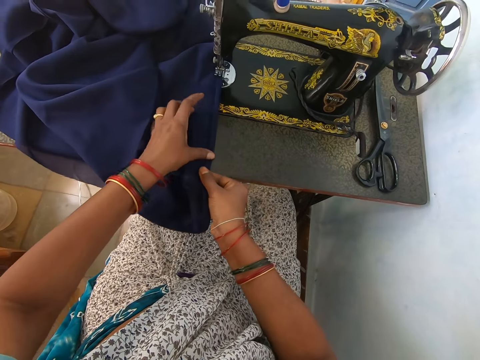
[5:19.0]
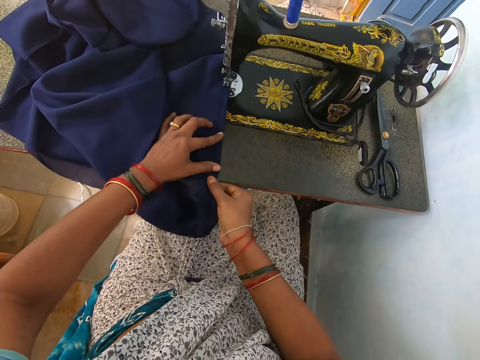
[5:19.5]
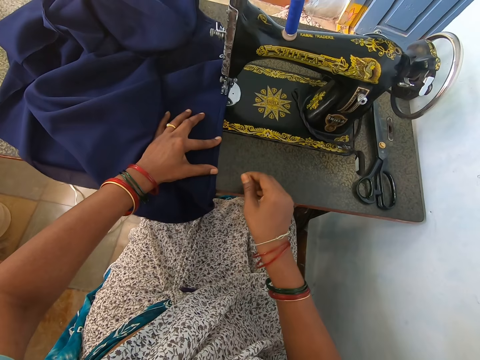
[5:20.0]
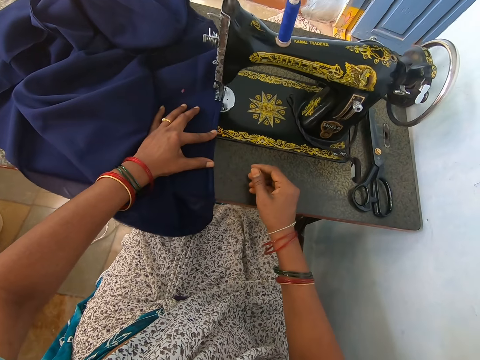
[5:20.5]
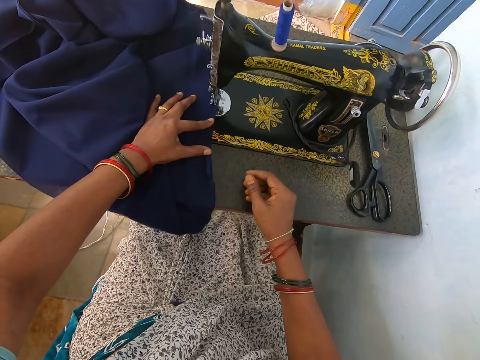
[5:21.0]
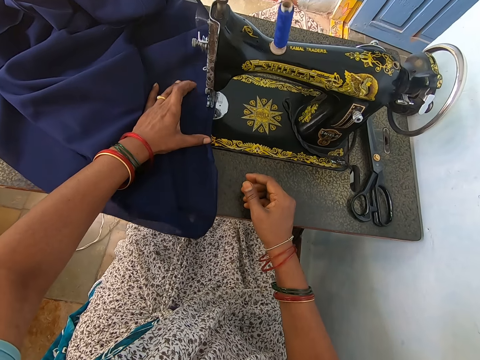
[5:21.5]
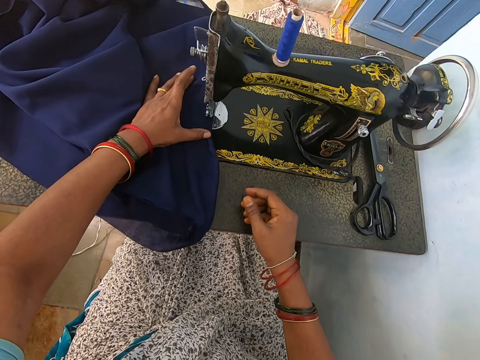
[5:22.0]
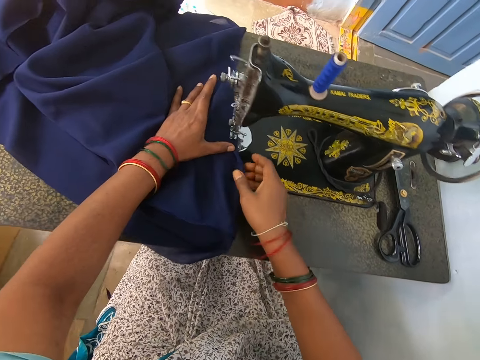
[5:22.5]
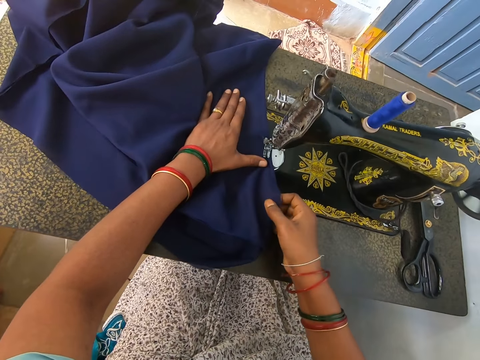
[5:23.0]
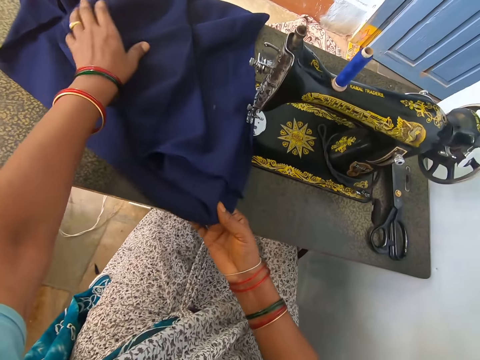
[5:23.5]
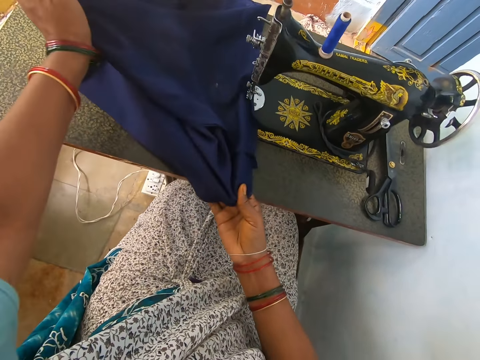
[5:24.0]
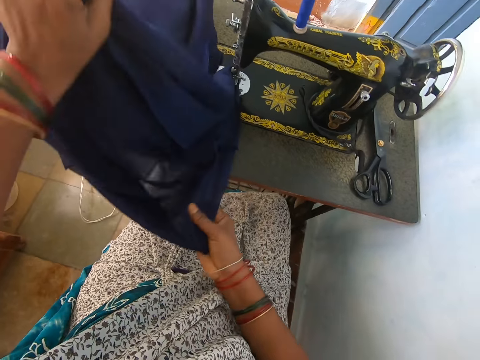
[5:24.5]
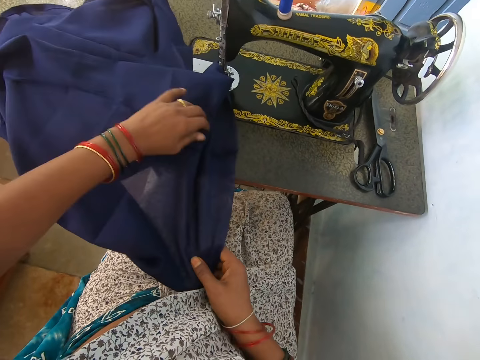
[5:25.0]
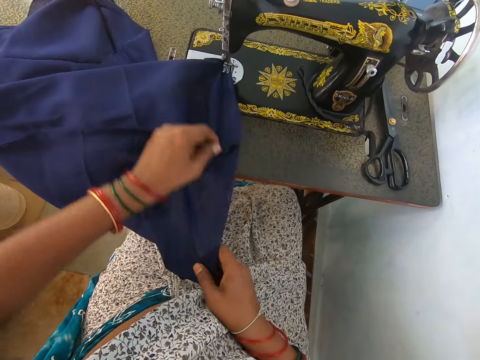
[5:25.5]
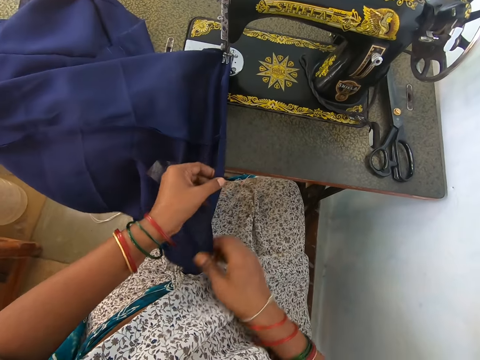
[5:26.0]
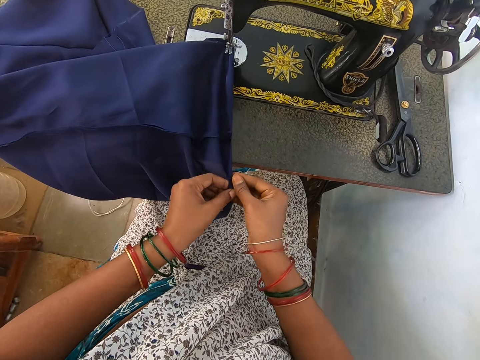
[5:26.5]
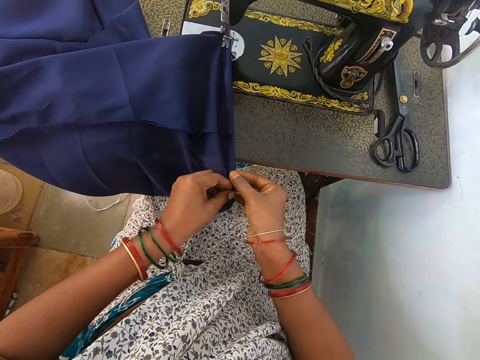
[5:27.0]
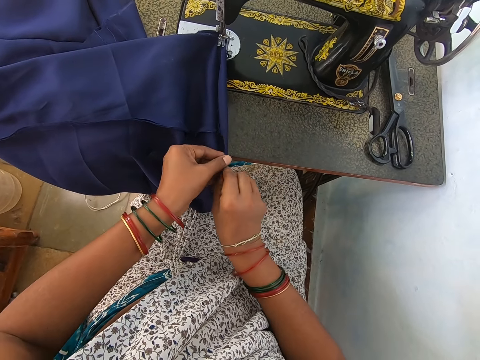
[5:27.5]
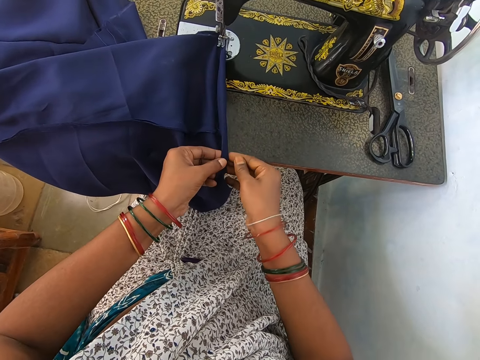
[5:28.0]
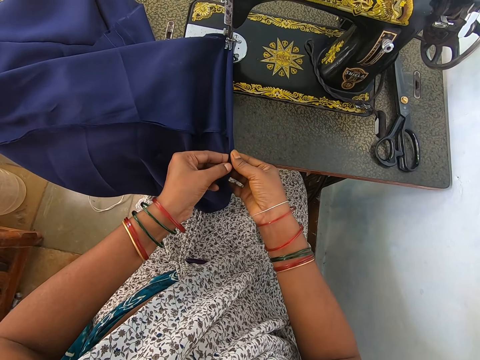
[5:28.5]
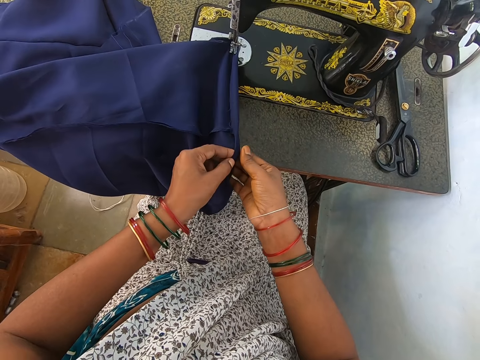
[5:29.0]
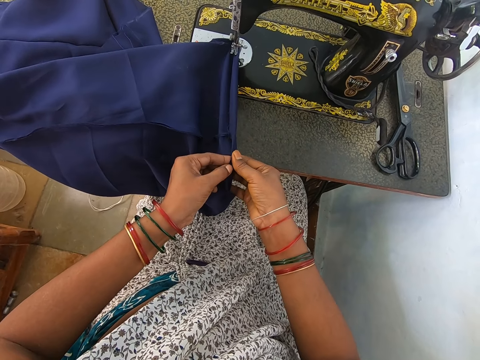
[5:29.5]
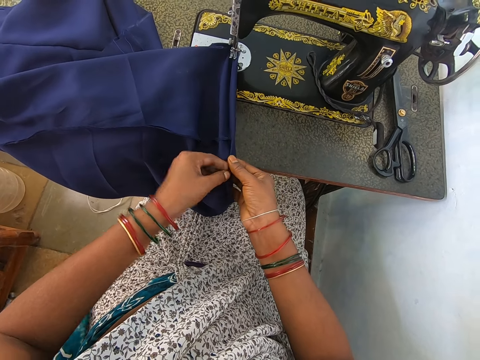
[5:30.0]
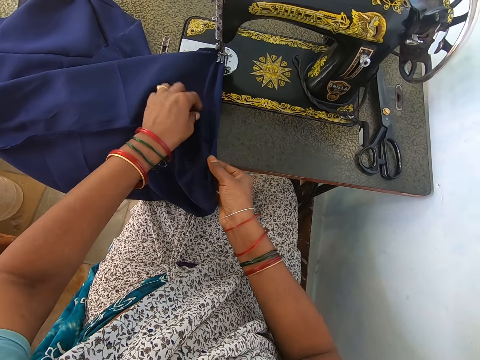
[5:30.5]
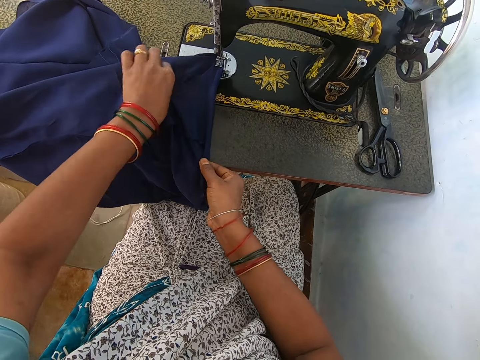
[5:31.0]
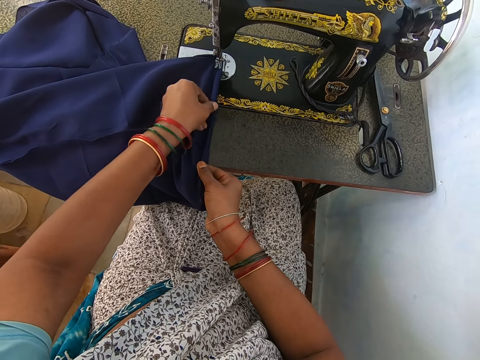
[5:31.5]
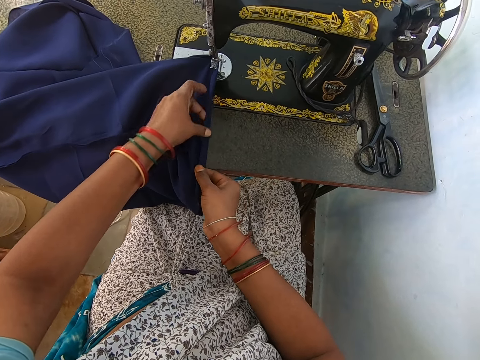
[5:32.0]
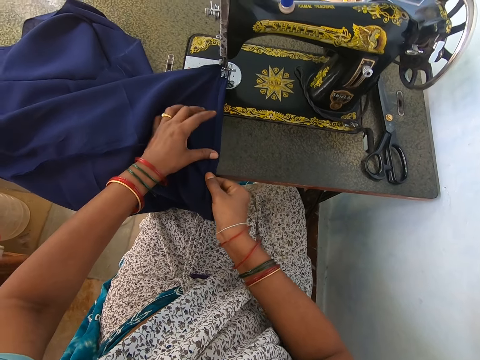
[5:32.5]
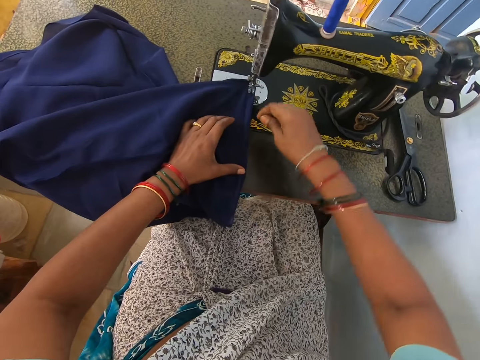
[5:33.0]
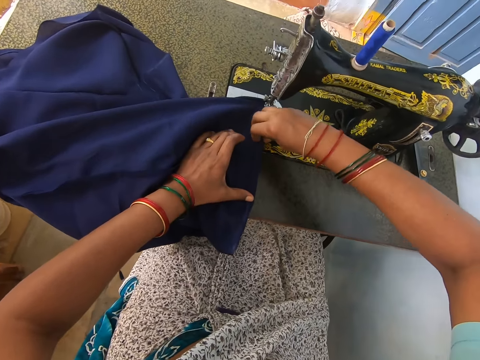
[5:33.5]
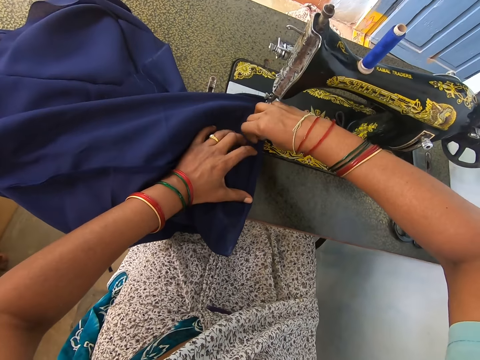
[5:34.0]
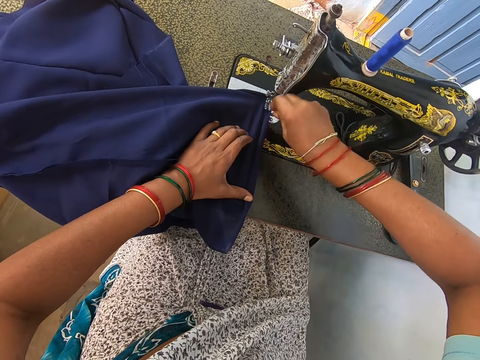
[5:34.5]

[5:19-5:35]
The camera wearer sews a piece of cloth with a sewing machine. They adjust the piece of cloth on the sewing machine table. They align the cloth edge. They fold the piece of cloth. They adjust the piece of cloth on the sewing machine.

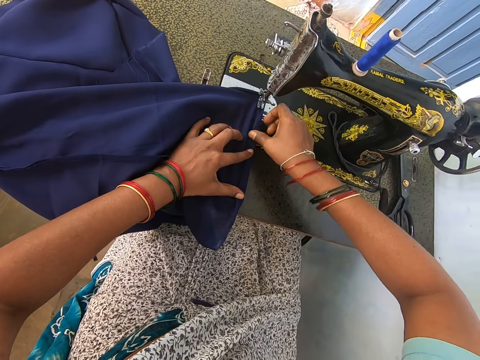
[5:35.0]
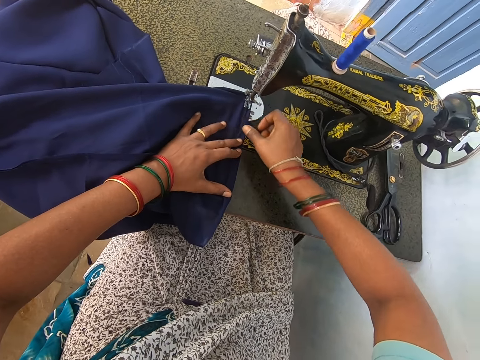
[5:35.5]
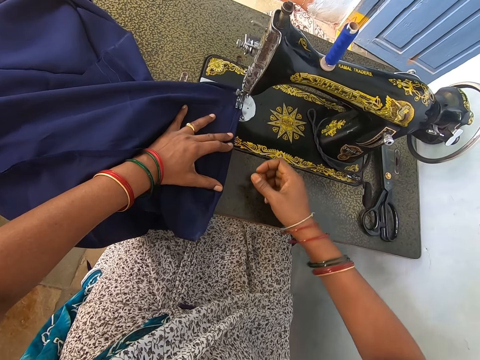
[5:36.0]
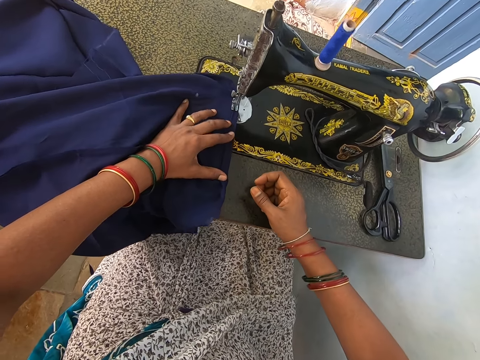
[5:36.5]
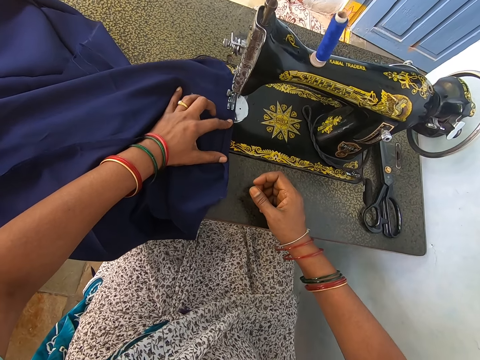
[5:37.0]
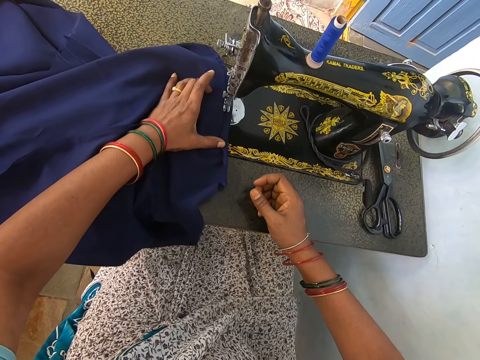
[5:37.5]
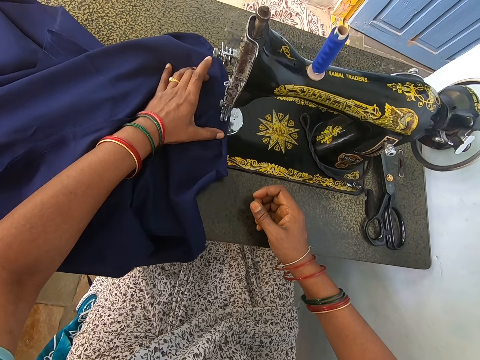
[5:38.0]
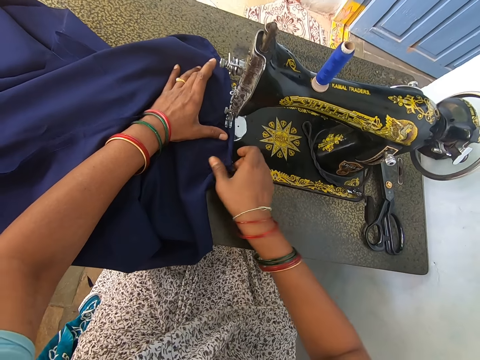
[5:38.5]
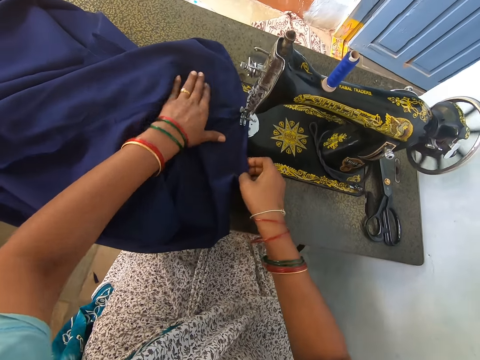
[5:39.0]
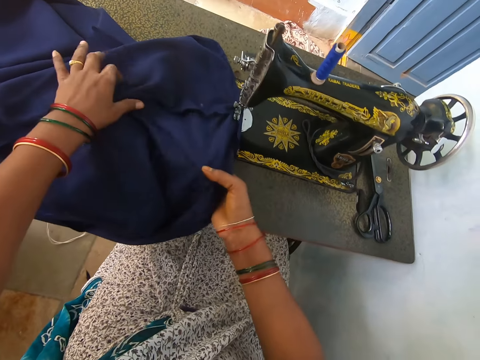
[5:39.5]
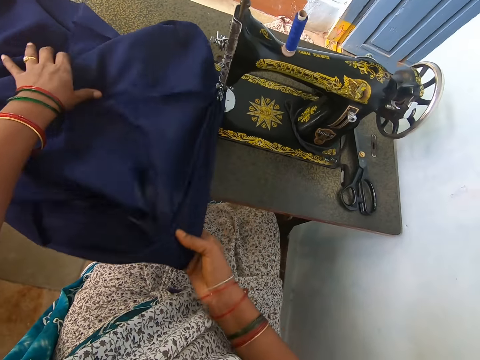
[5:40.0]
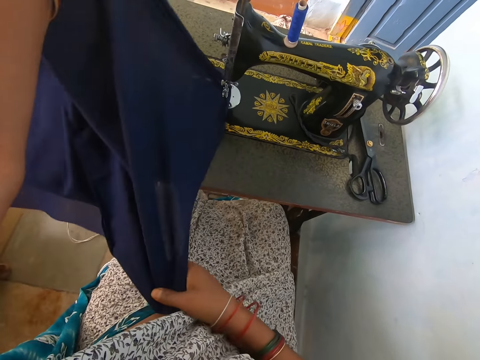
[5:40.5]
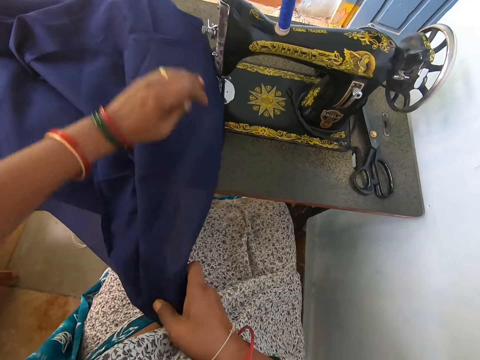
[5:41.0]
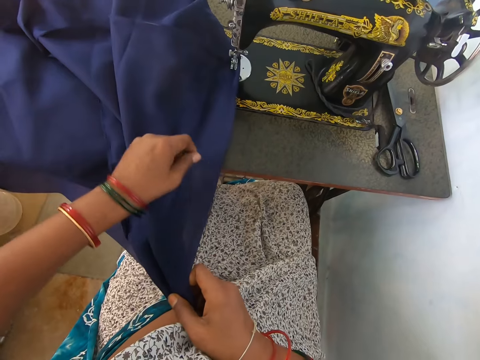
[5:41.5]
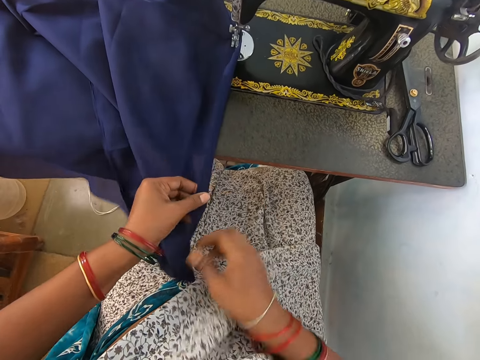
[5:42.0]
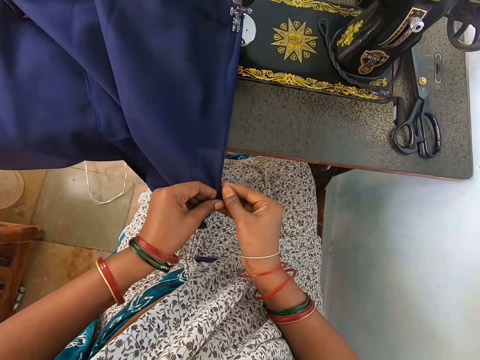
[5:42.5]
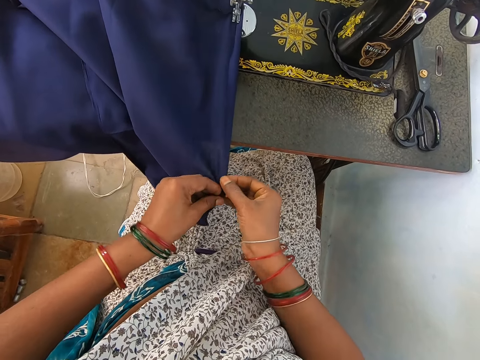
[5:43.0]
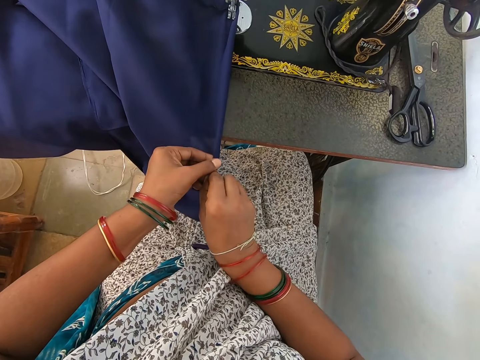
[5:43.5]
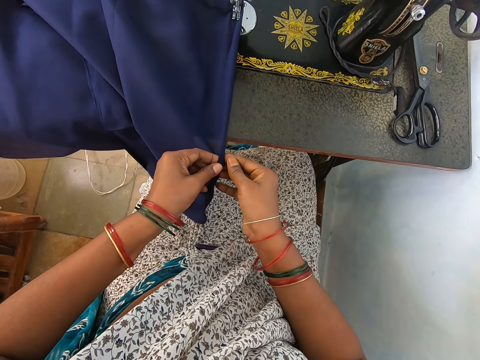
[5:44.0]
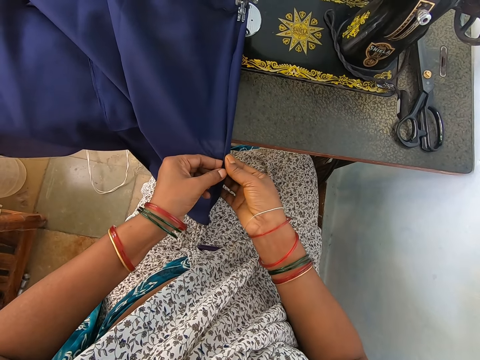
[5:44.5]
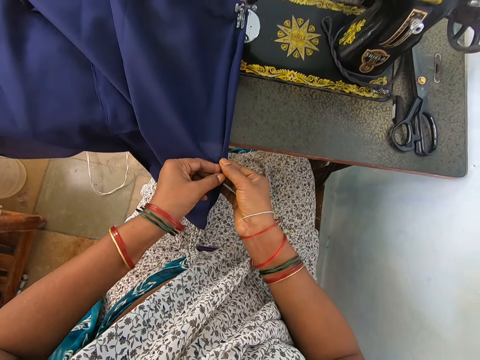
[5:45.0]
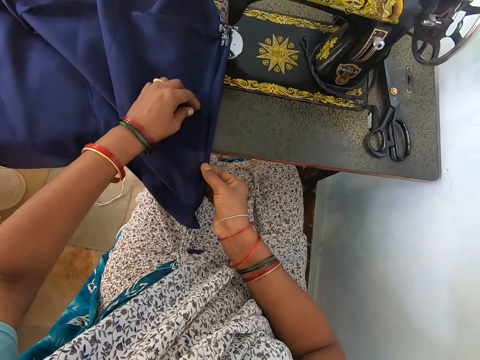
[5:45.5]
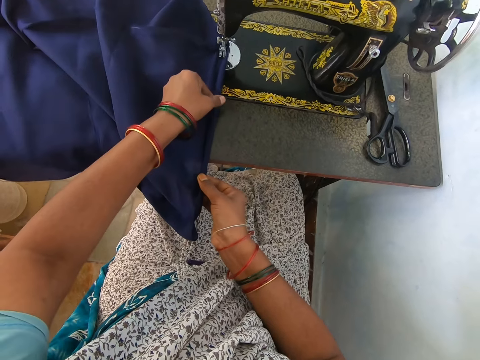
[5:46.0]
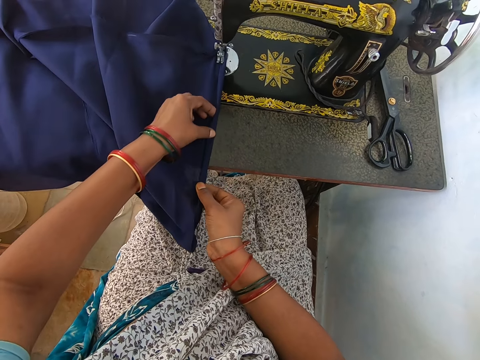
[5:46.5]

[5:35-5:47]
The camera wearer sews a piece of cloth with a sewing machine. They adjust the piece of cloth on the sewing machine table. They fold the piece of cloth and align the cloth edge.
